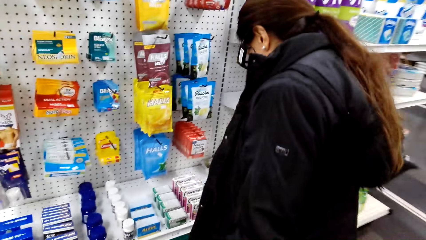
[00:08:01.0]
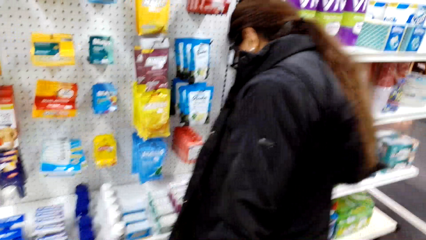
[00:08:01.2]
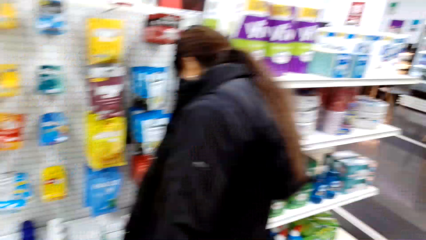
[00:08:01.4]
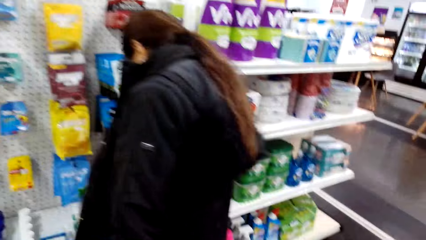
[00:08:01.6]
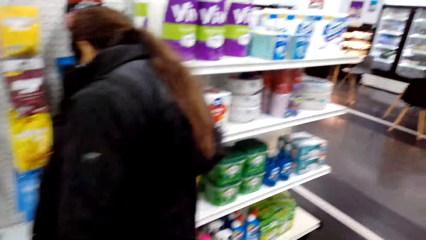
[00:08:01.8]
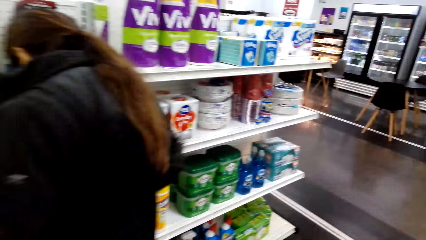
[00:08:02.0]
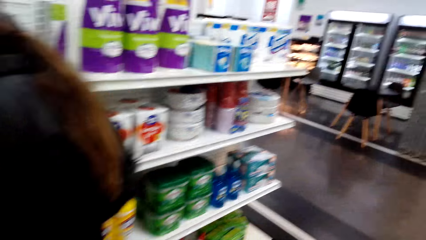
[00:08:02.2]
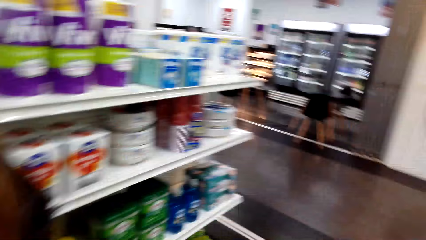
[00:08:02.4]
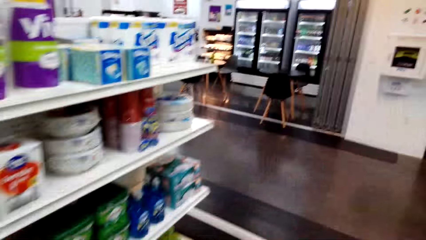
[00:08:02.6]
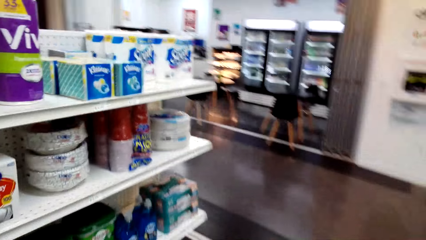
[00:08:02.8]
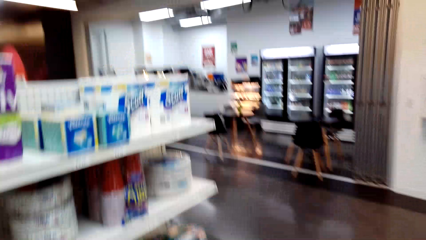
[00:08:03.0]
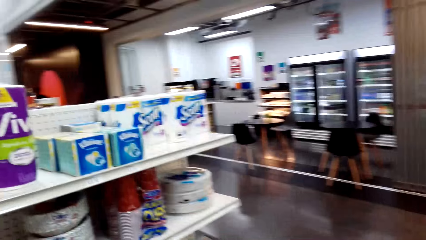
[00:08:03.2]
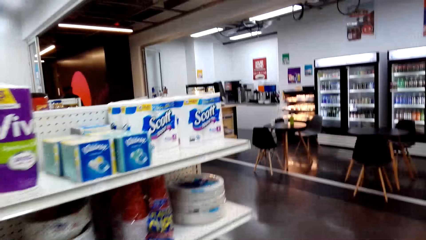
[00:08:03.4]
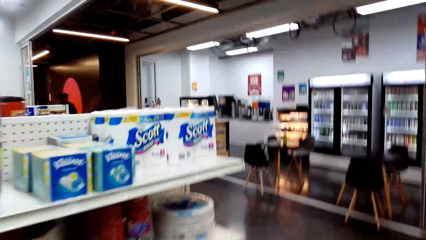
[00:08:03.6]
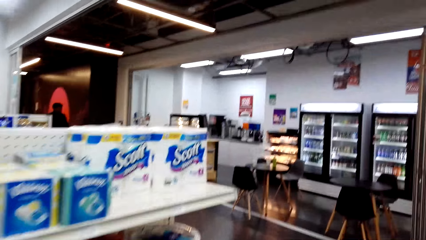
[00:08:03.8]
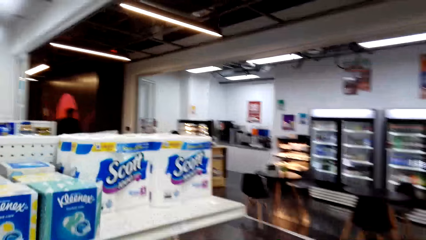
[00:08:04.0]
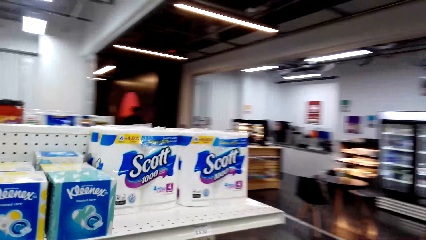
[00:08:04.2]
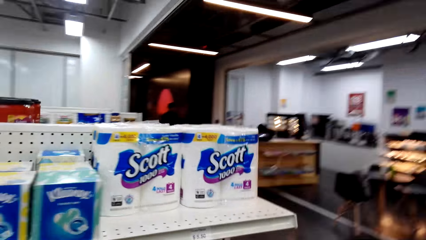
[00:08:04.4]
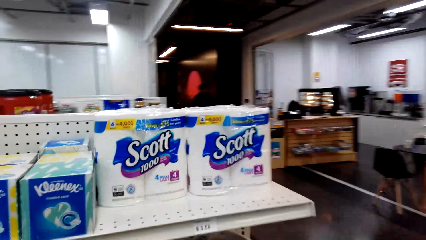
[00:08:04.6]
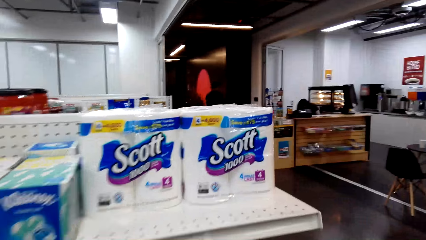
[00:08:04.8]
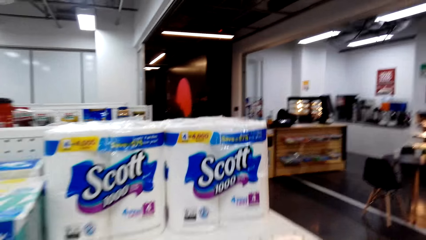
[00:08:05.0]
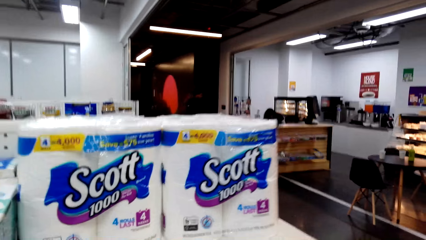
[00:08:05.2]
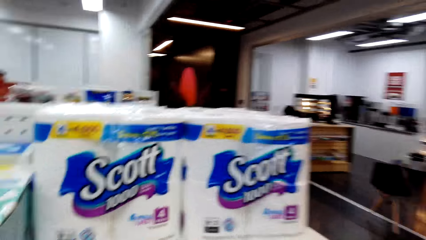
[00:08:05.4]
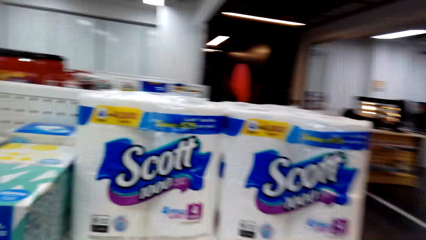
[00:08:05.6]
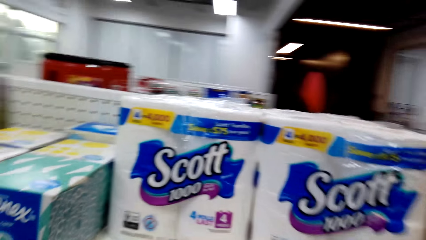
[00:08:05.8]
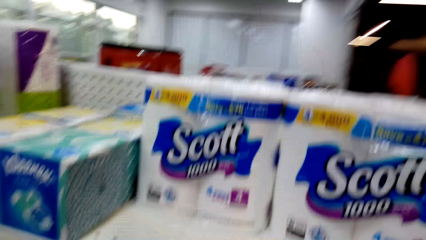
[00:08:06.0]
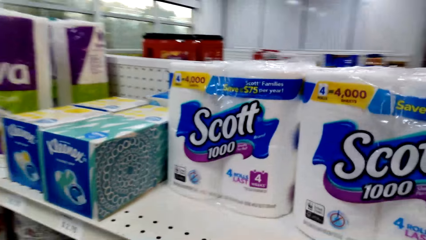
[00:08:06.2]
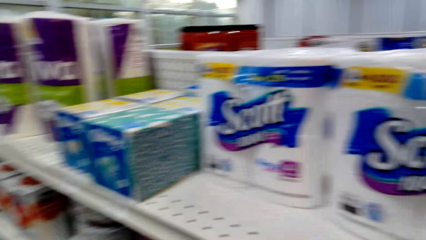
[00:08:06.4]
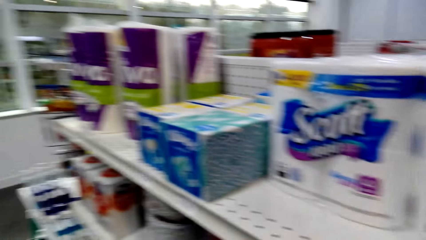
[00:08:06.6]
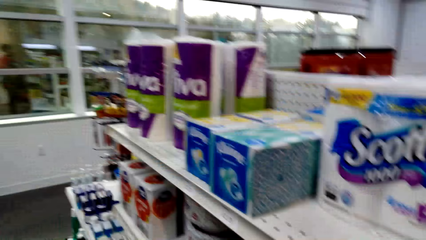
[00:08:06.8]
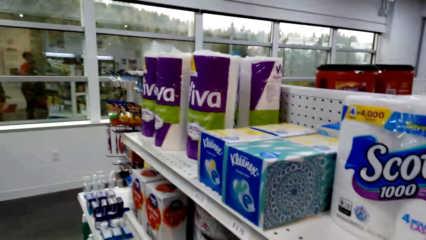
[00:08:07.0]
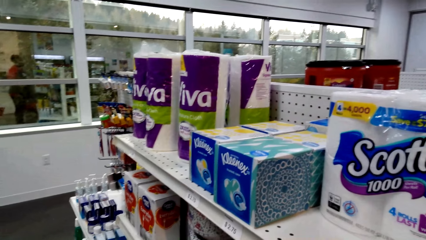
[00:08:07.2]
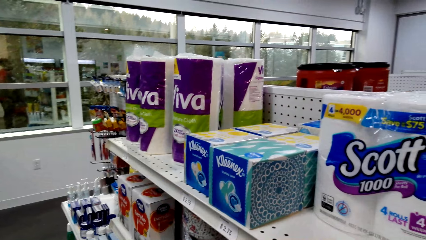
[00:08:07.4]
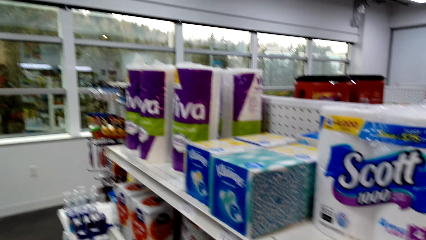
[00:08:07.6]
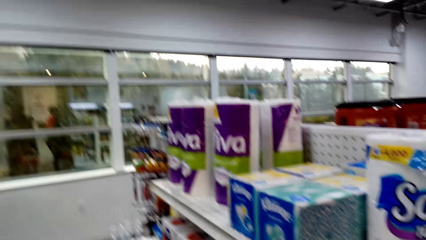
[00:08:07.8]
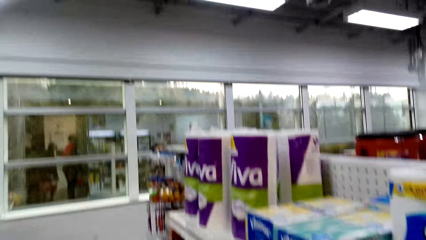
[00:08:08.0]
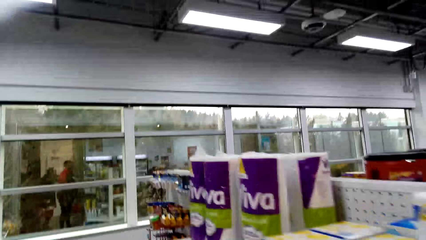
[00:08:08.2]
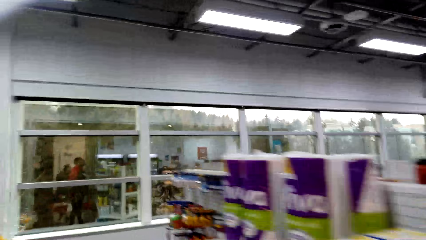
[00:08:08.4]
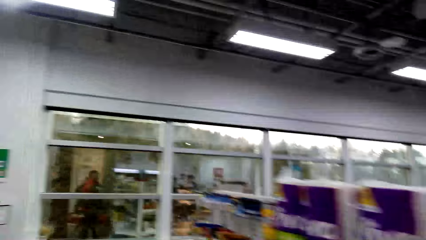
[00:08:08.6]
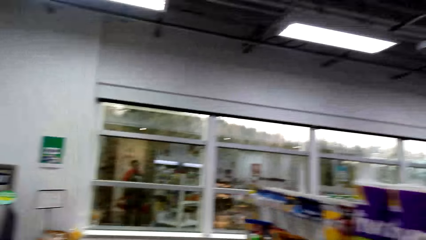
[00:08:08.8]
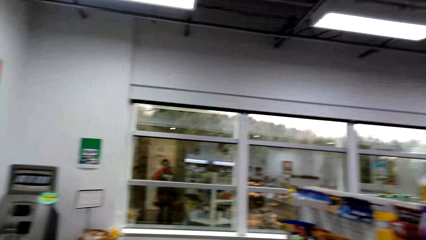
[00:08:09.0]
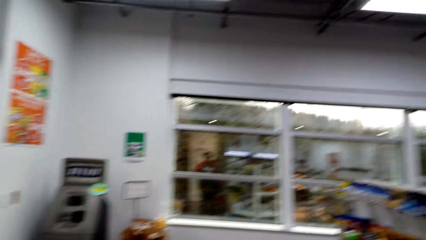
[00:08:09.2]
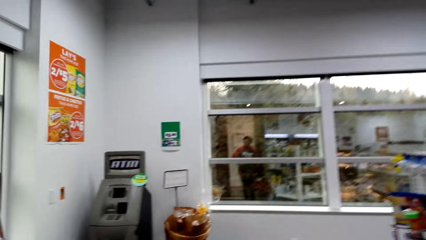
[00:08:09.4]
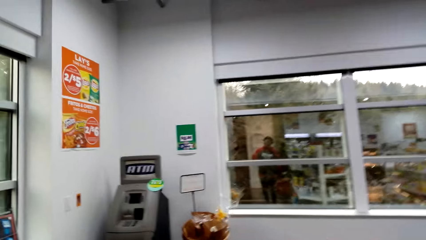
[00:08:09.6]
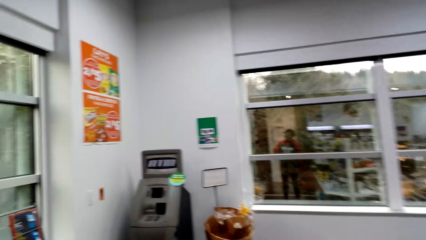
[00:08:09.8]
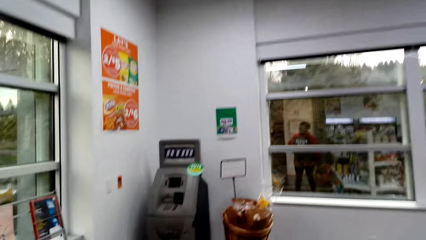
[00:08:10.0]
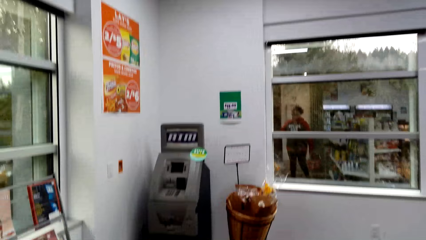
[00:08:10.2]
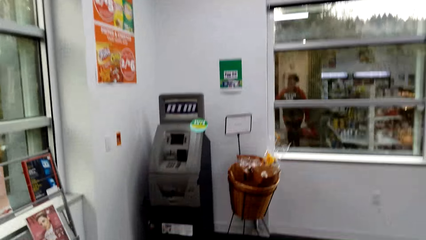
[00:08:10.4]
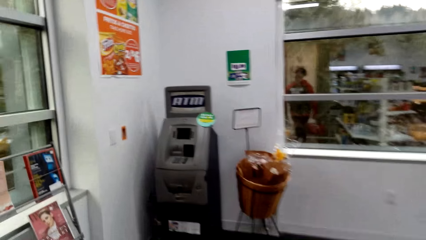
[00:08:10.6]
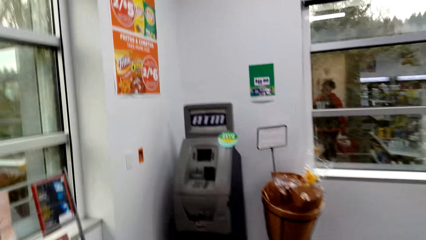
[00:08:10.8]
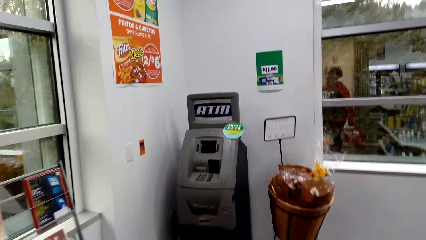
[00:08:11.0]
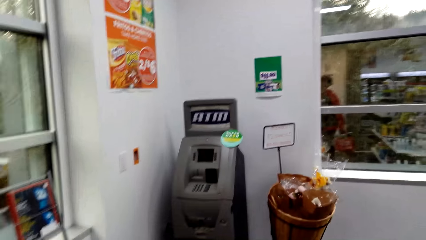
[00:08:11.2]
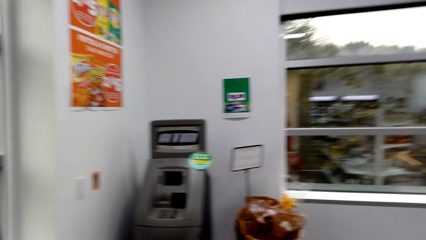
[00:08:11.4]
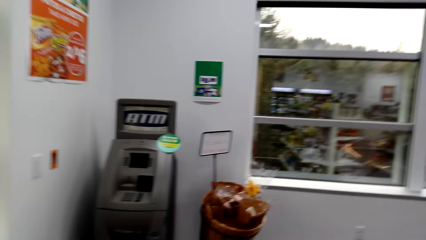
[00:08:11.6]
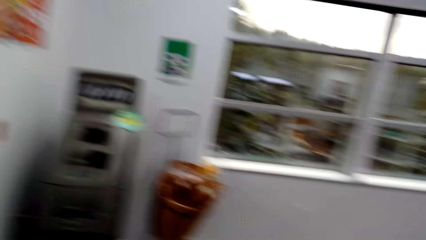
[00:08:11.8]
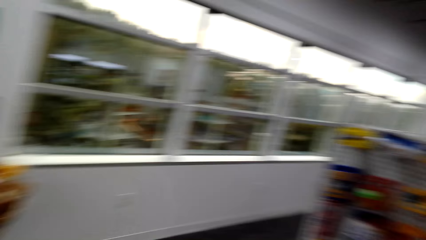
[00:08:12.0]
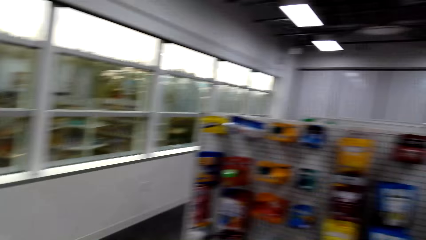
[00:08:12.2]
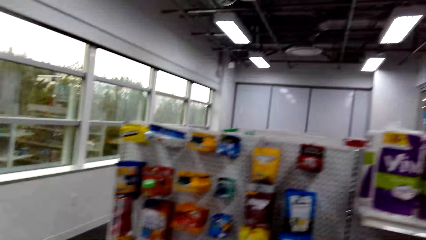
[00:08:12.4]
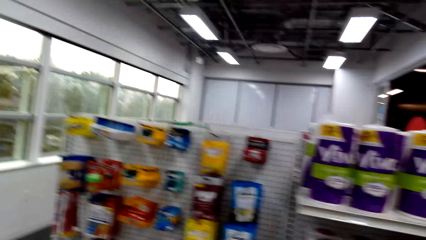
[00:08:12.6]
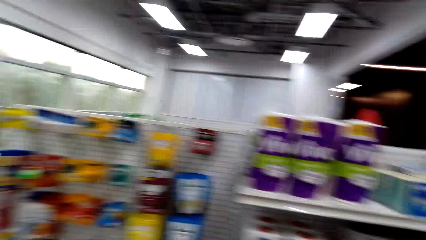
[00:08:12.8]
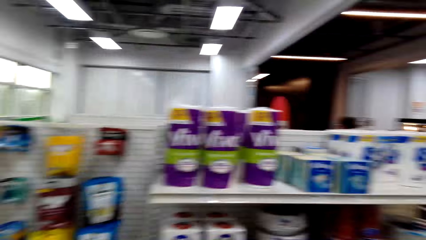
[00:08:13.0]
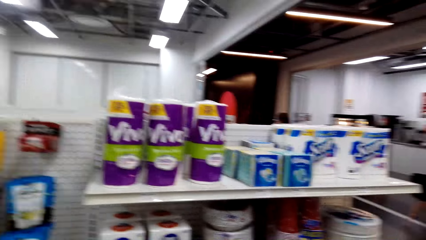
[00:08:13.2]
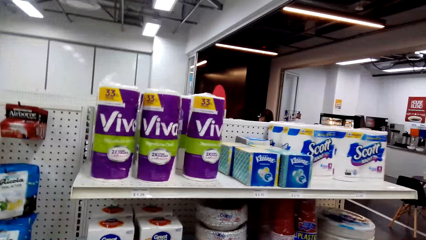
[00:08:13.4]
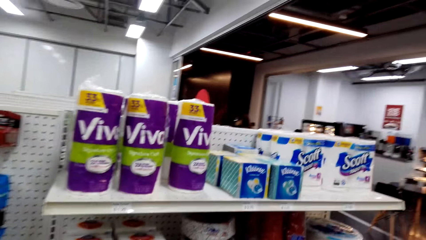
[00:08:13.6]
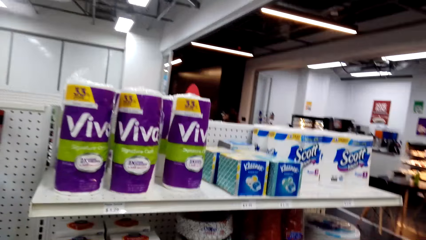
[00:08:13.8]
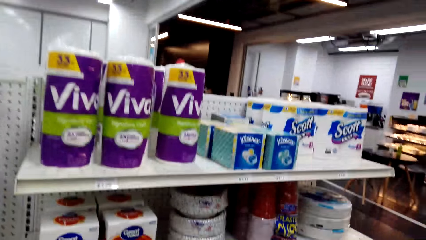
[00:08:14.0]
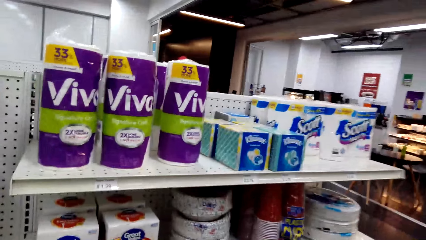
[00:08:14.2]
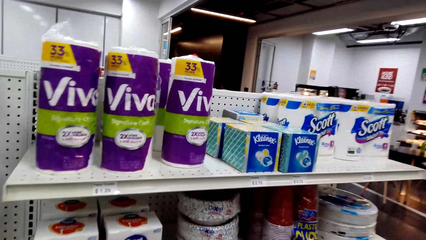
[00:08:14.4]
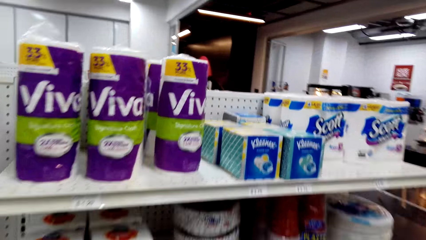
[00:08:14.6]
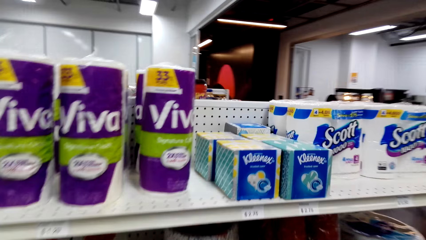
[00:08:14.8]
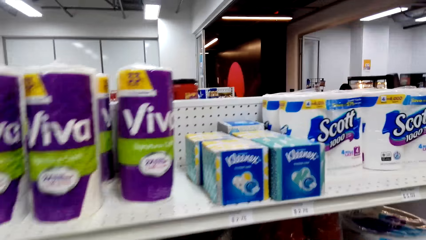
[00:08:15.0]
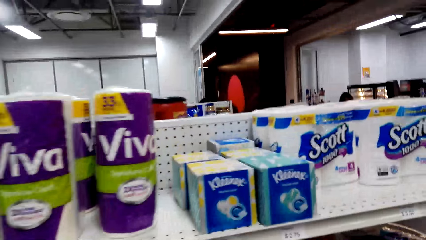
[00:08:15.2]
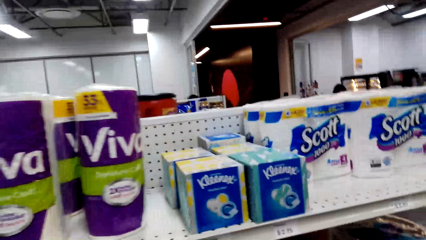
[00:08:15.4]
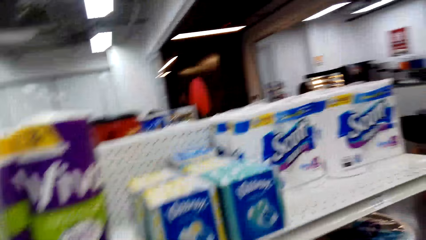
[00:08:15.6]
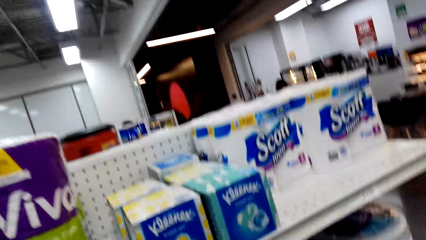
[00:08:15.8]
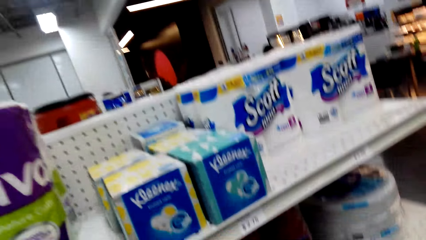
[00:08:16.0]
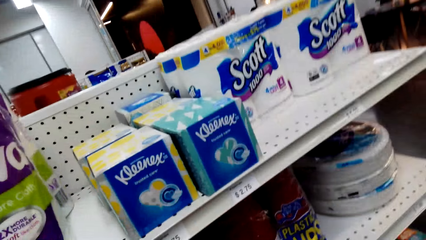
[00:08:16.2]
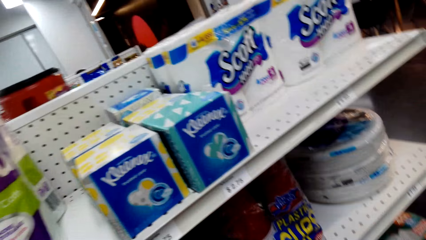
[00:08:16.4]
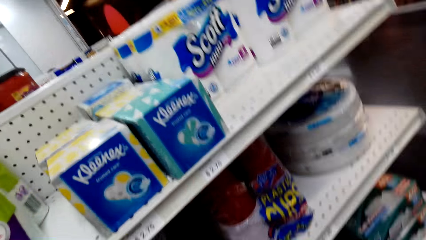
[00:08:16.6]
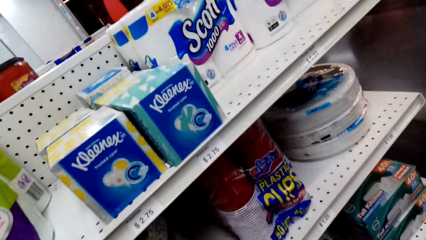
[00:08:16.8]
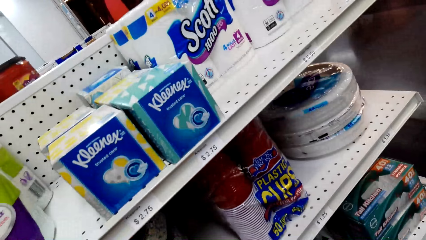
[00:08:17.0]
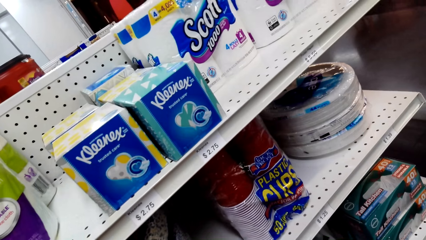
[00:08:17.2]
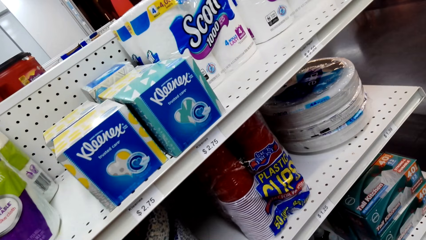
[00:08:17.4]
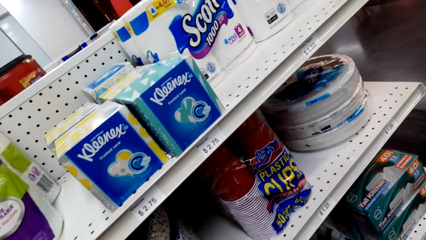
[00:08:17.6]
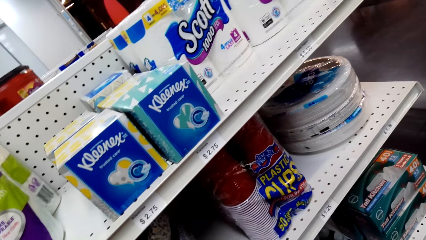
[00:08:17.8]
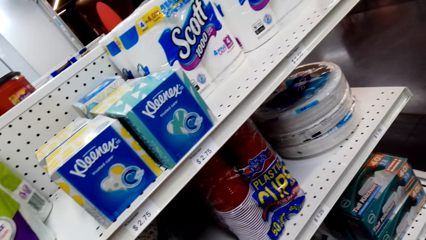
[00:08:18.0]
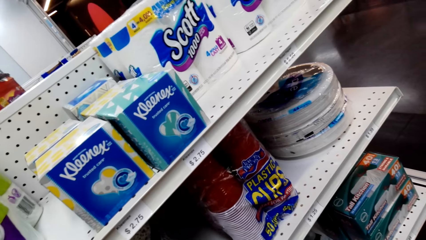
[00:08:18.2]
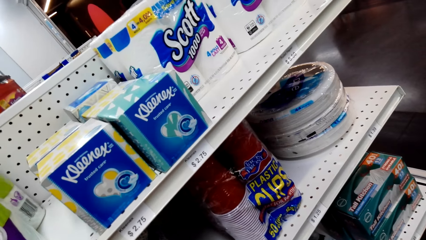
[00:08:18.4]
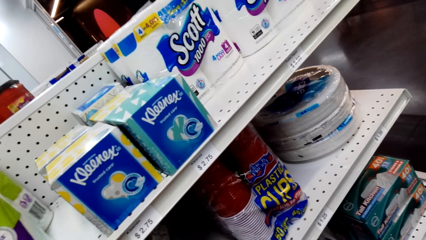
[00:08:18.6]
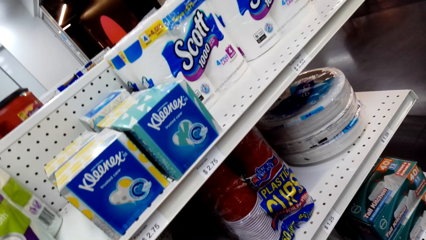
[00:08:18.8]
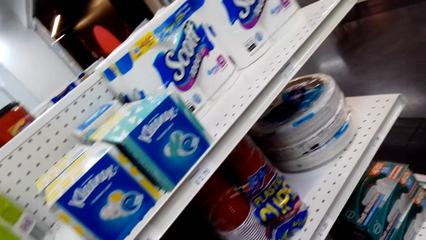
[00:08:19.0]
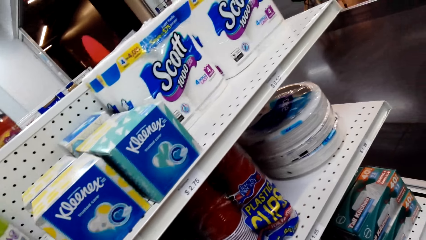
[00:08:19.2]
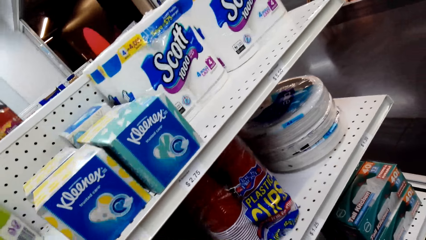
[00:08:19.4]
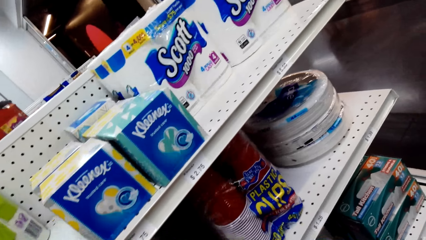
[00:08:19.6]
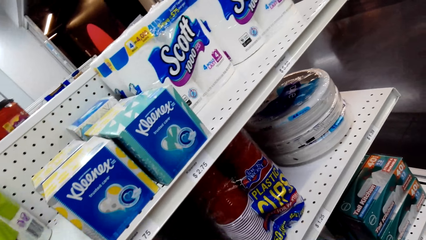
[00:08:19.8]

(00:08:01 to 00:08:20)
The camera wearer stares at the shelf. They look around. They walk towards the machine. They stare at the shelf.
